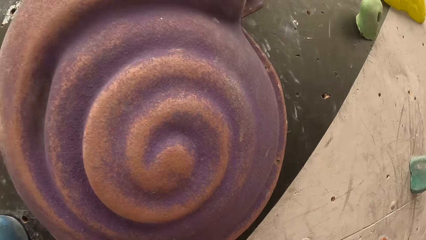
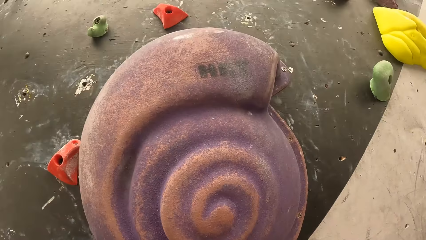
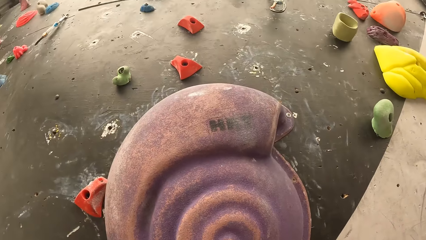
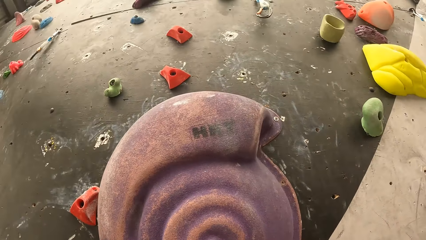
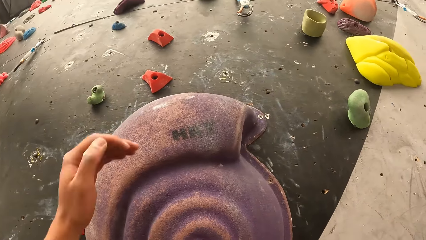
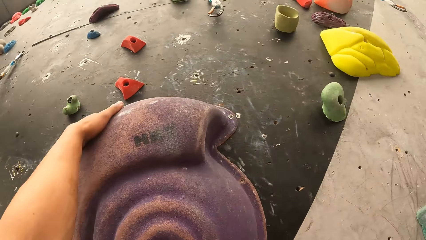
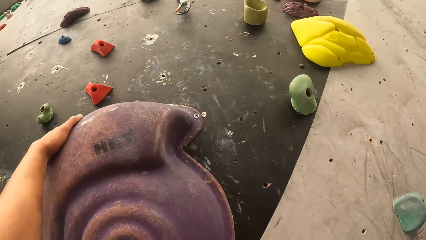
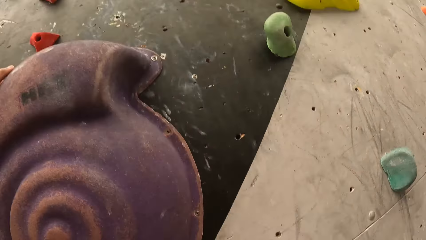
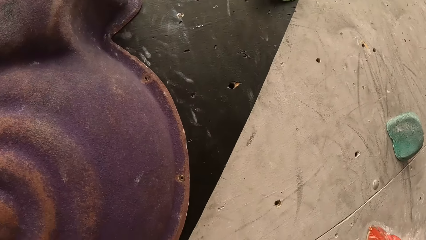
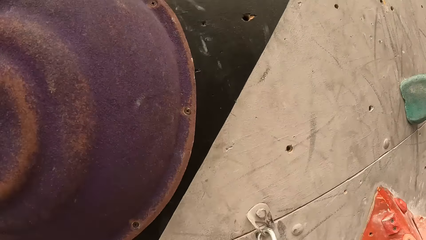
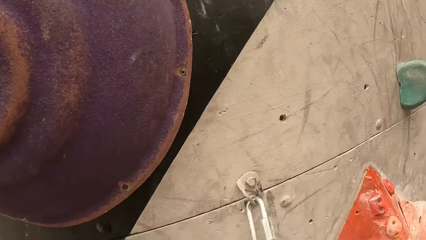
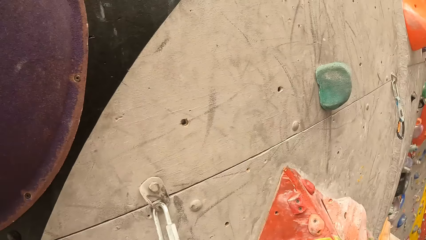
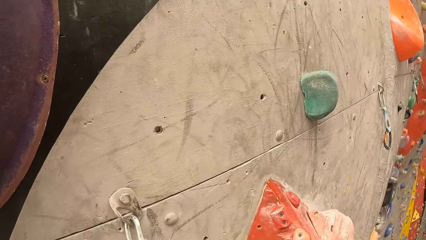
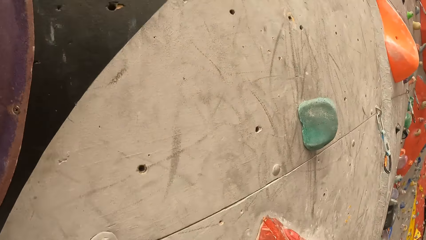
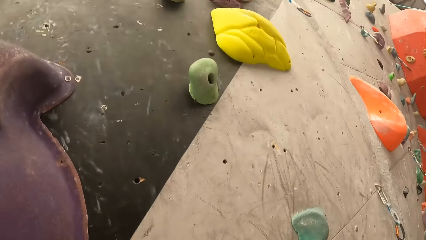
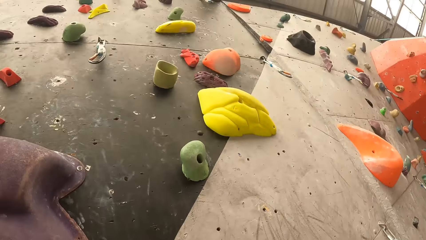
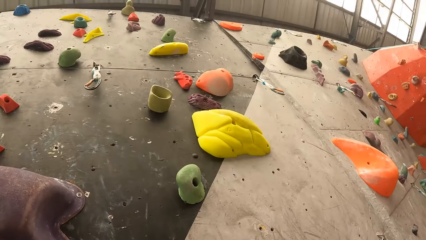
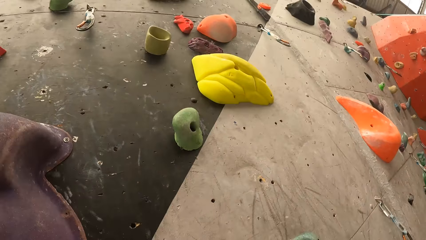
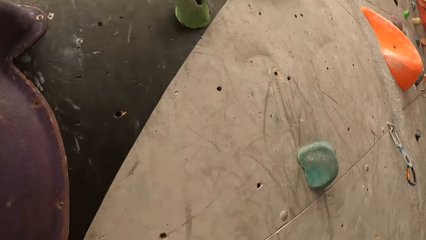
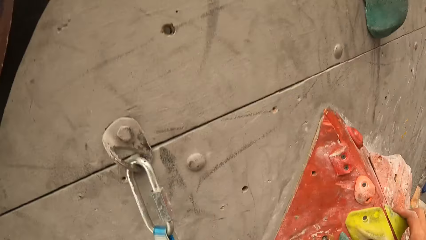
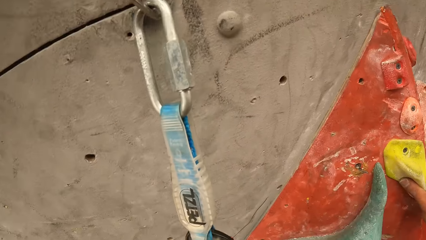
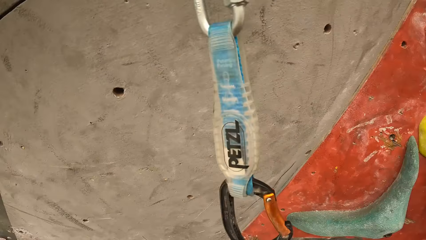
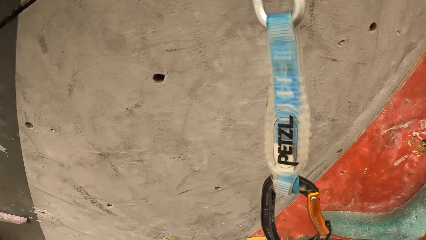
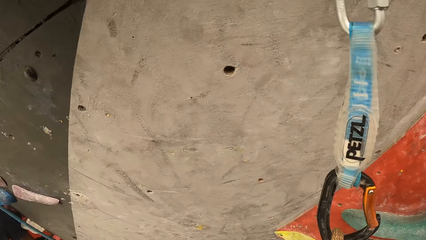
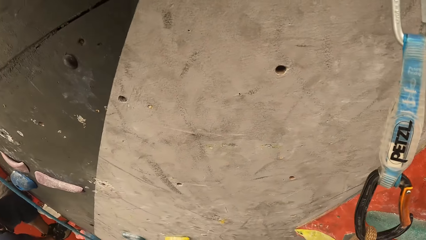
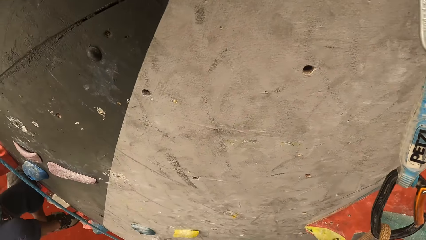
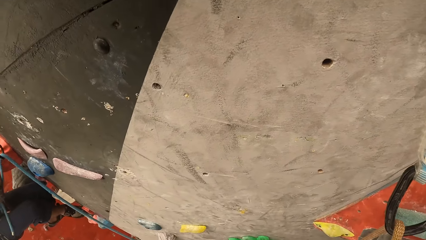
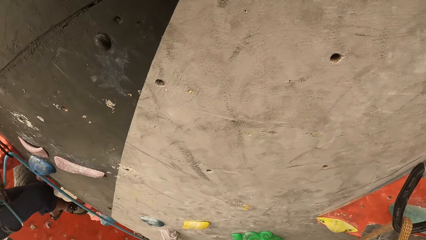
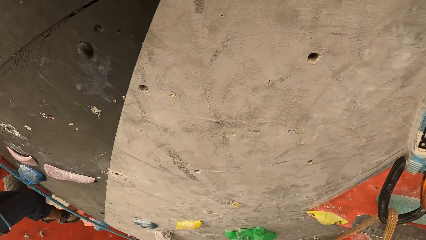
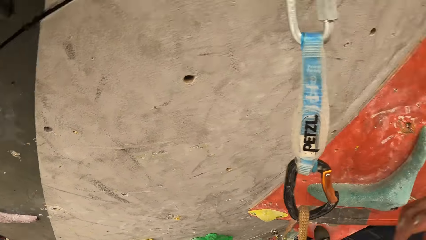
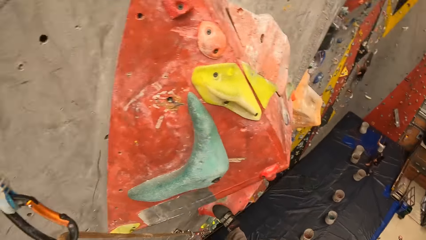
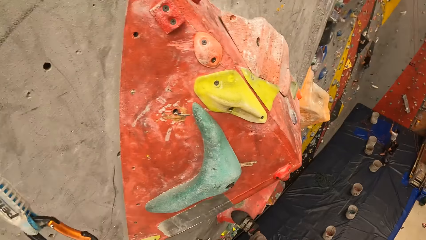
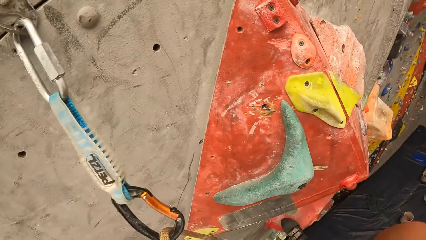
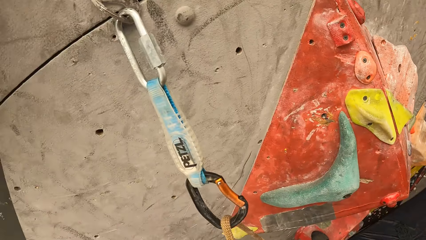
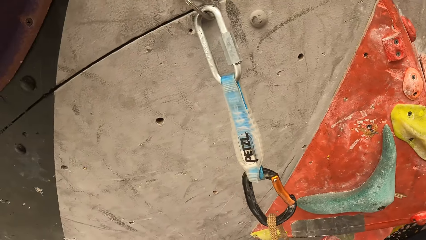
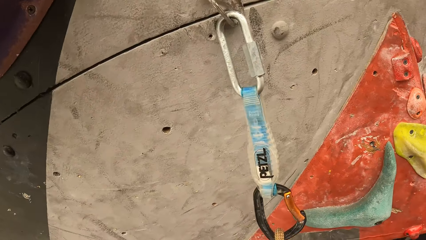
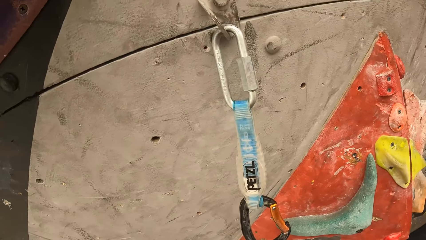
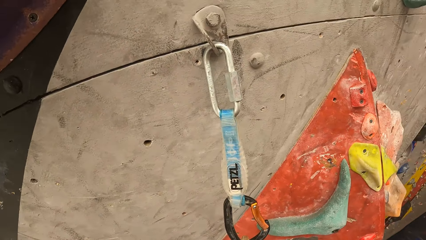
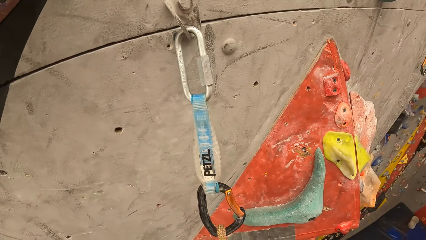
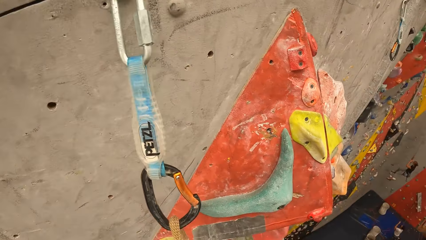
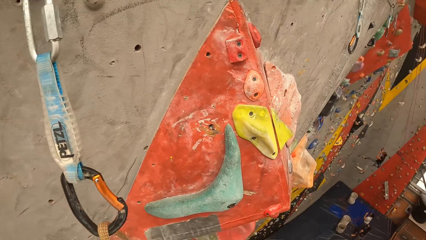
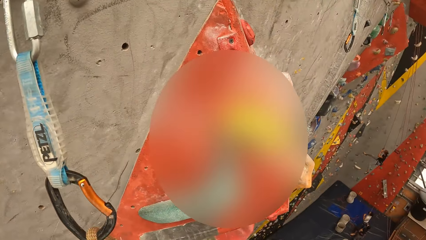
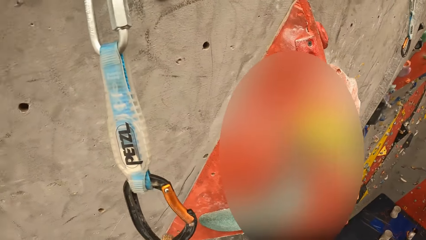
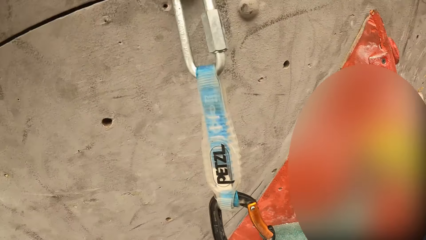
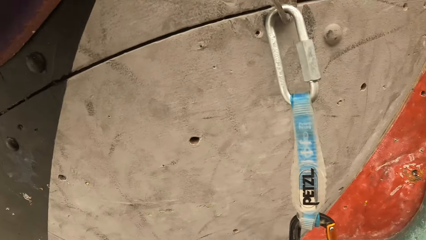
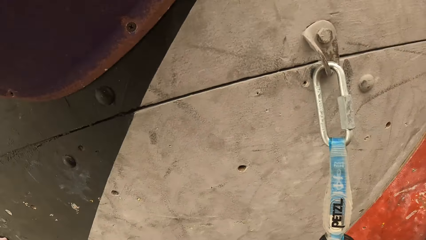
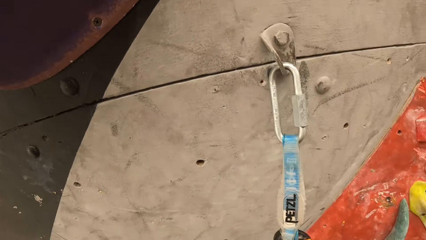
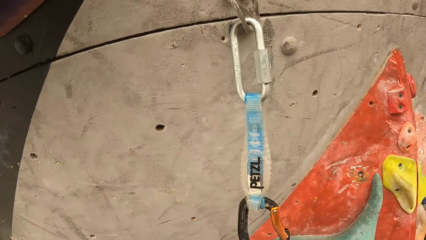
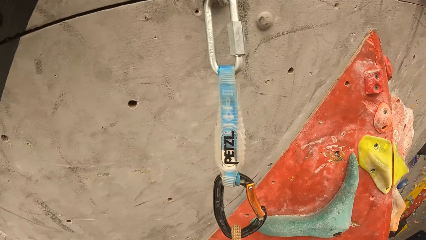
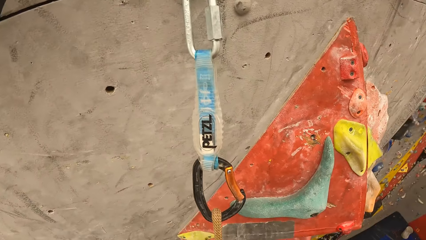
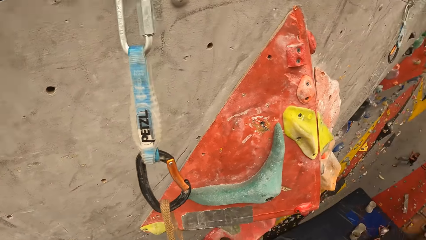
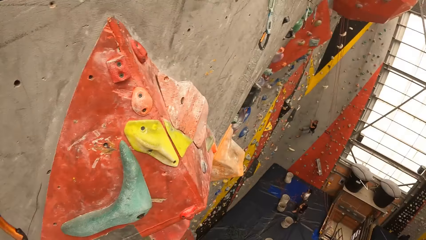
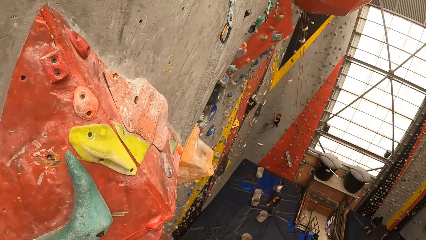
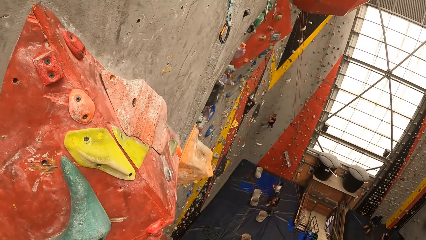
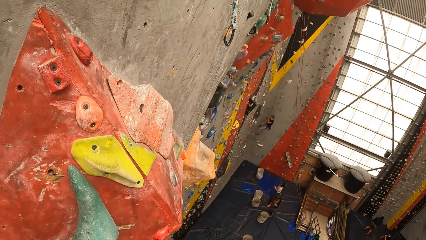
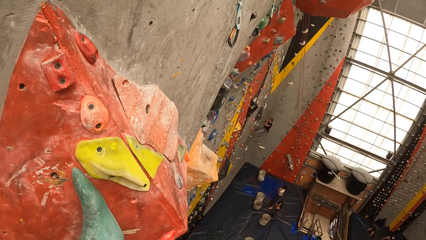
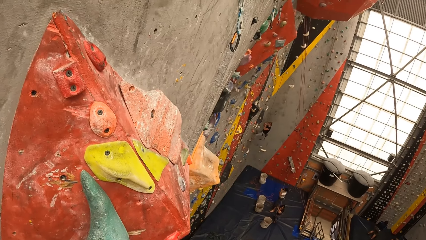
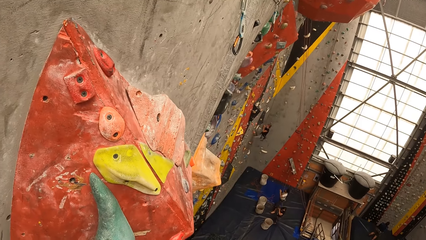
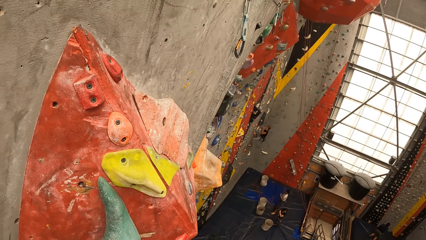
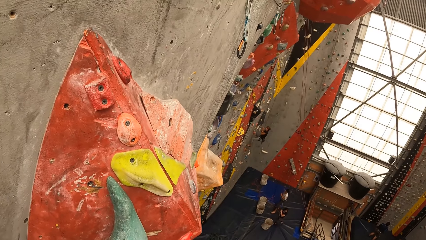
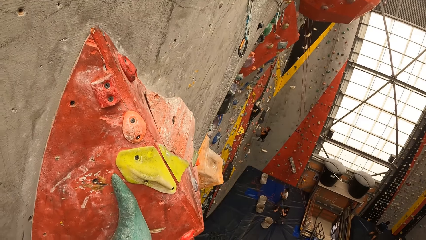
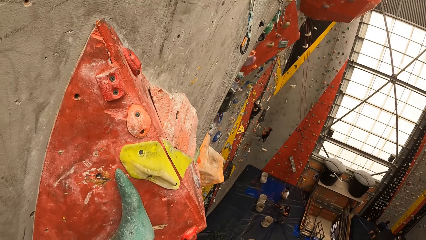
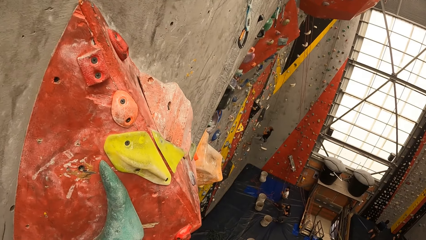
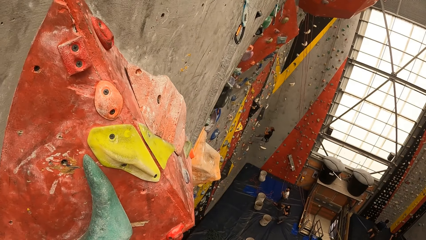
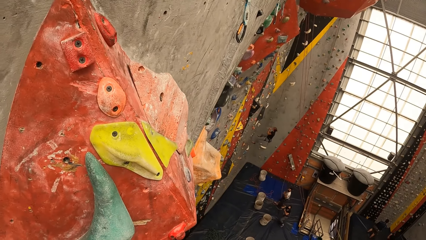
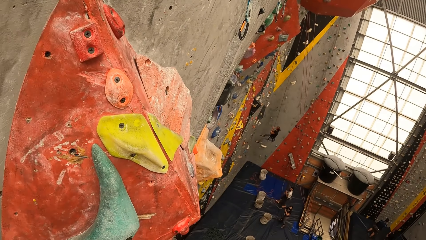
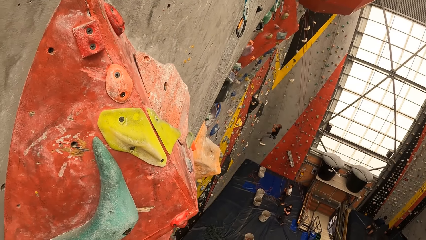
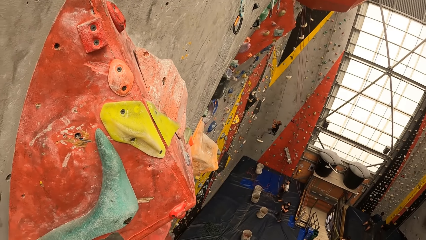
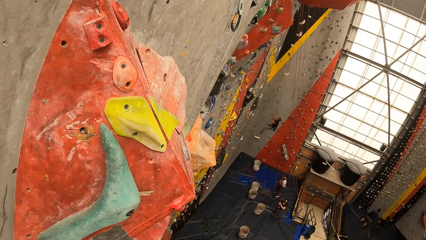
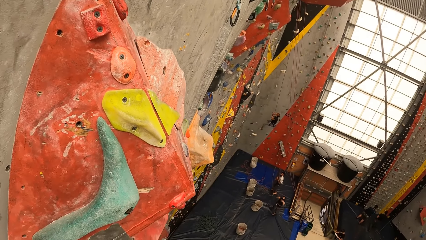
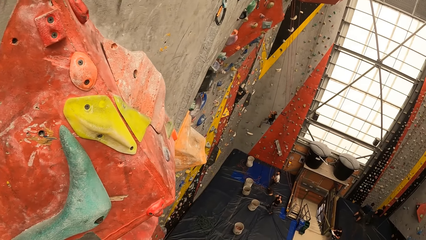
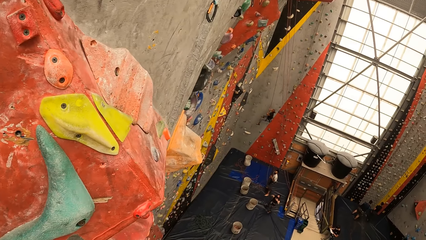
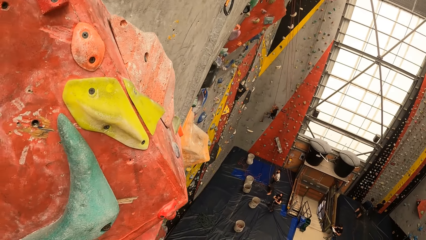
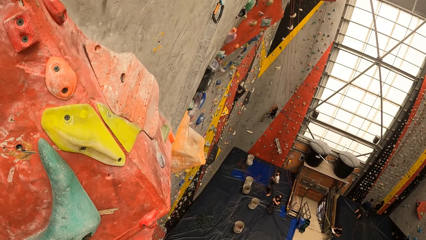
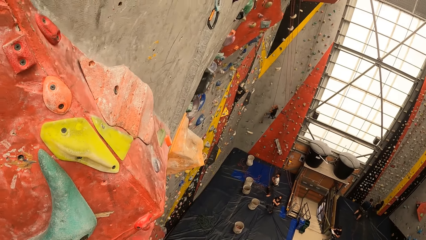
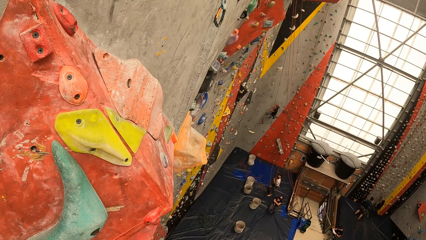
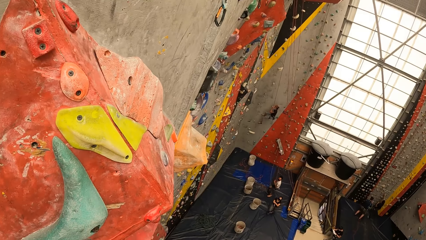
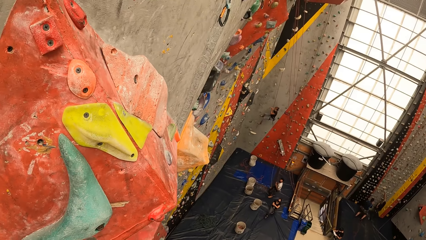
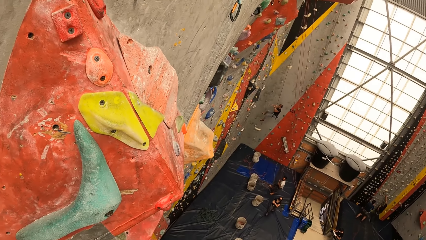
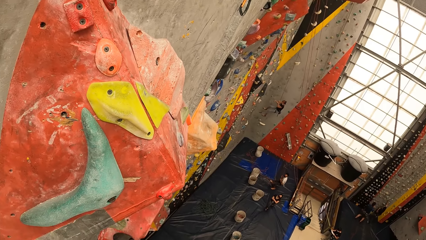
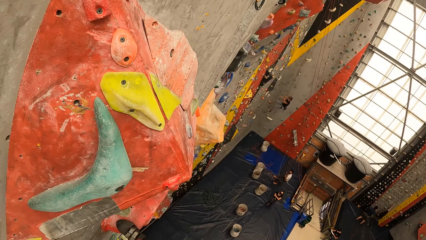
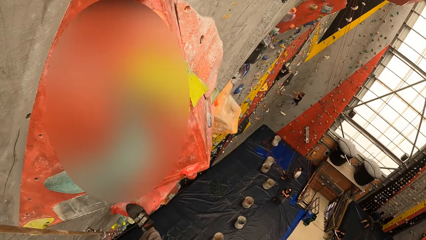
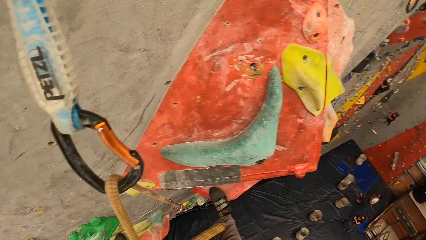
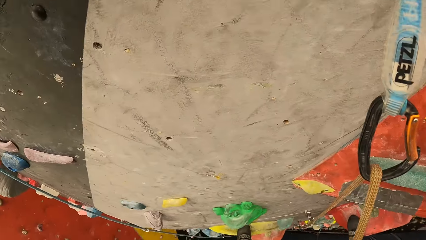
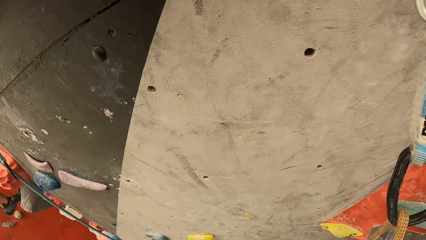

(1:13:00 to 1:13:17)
The camera wearer places a hand on the rock wall.
